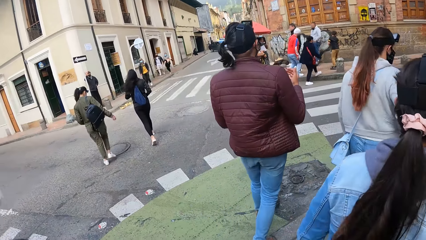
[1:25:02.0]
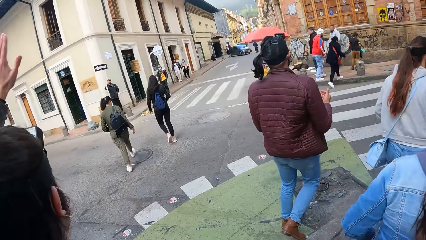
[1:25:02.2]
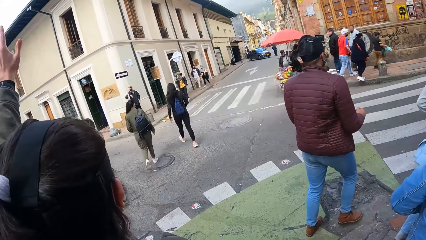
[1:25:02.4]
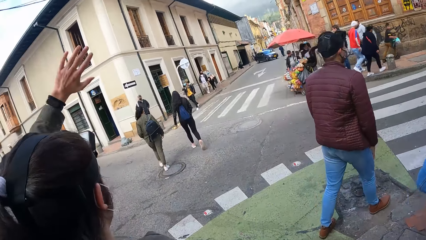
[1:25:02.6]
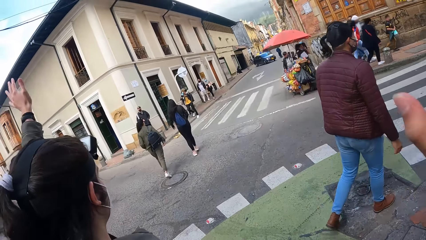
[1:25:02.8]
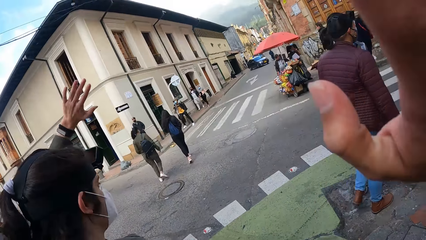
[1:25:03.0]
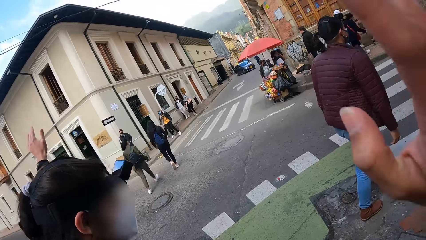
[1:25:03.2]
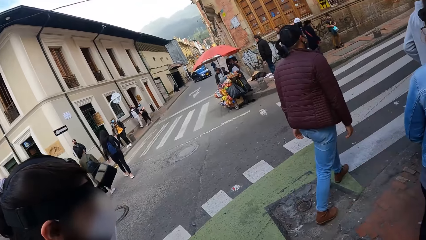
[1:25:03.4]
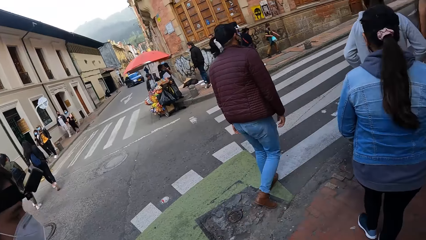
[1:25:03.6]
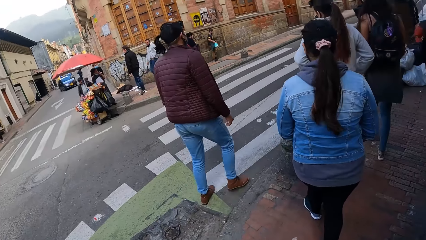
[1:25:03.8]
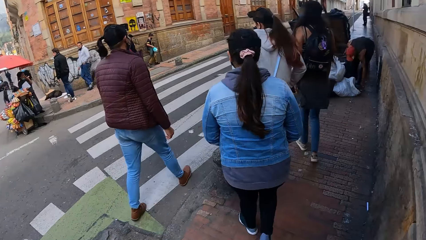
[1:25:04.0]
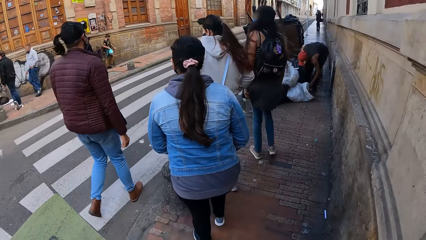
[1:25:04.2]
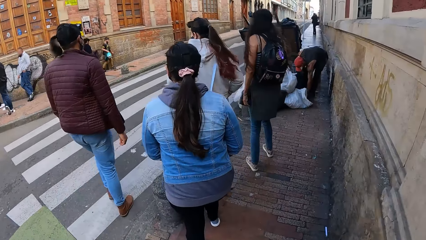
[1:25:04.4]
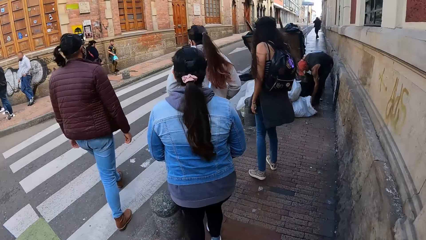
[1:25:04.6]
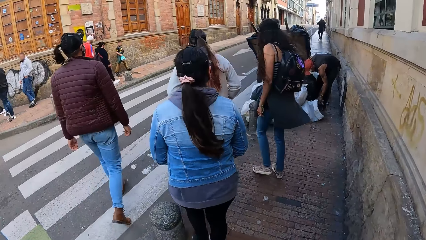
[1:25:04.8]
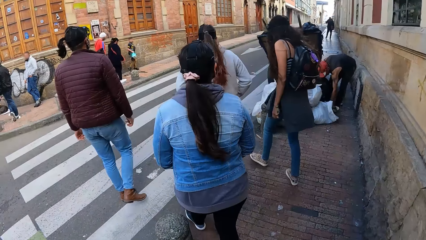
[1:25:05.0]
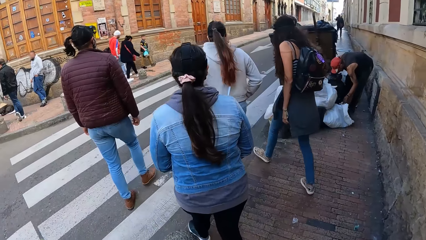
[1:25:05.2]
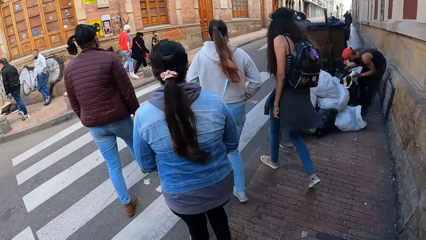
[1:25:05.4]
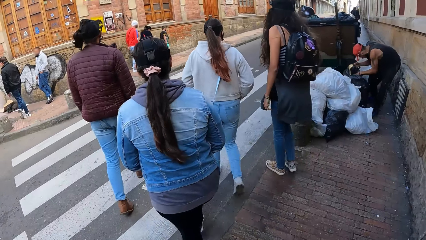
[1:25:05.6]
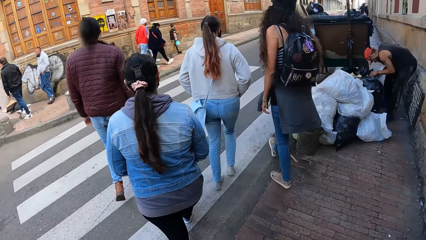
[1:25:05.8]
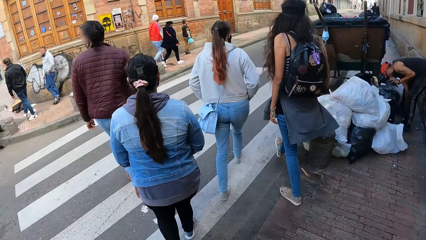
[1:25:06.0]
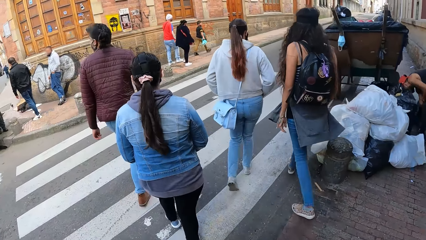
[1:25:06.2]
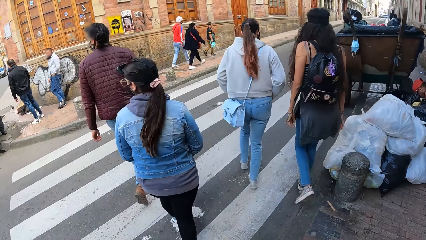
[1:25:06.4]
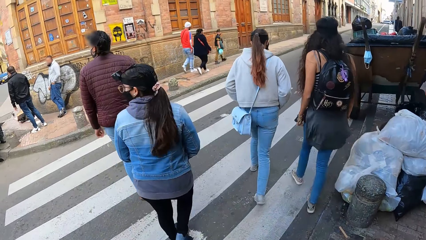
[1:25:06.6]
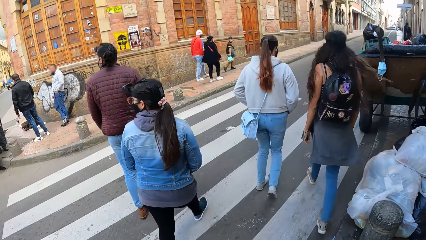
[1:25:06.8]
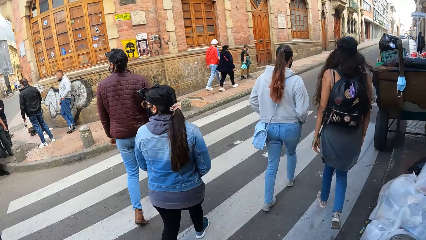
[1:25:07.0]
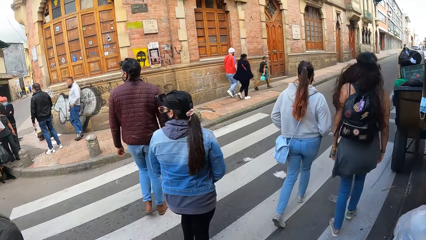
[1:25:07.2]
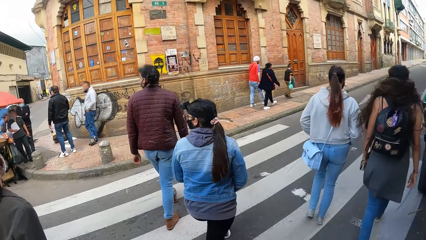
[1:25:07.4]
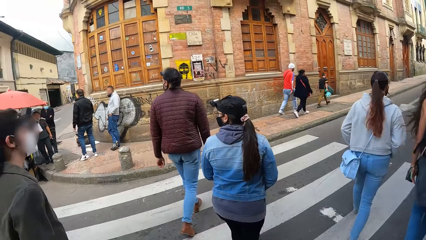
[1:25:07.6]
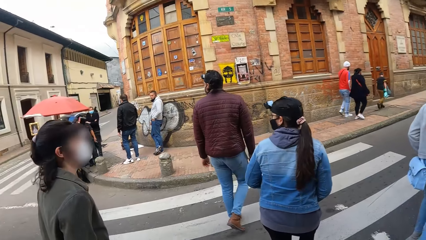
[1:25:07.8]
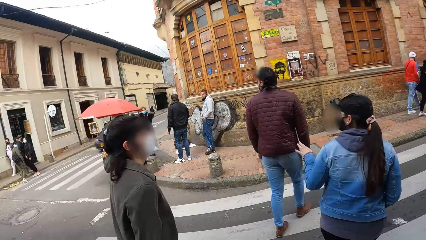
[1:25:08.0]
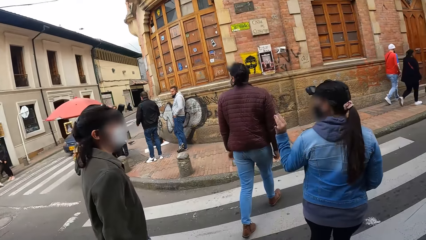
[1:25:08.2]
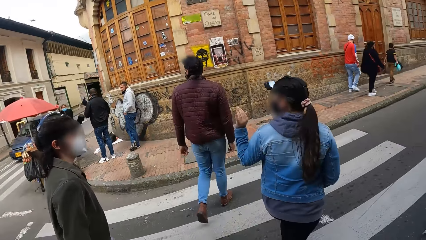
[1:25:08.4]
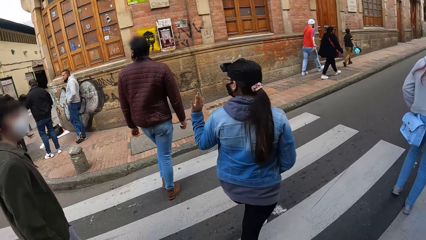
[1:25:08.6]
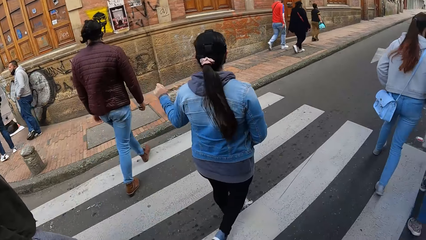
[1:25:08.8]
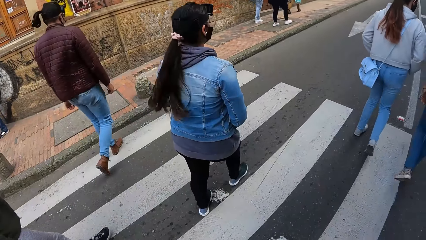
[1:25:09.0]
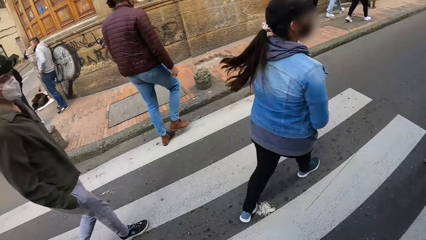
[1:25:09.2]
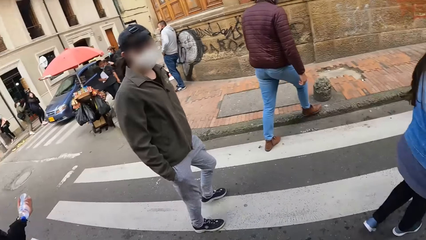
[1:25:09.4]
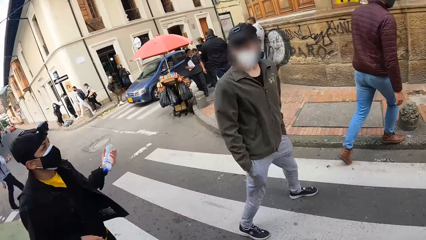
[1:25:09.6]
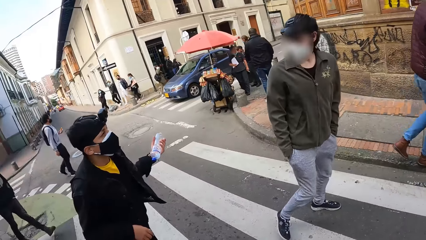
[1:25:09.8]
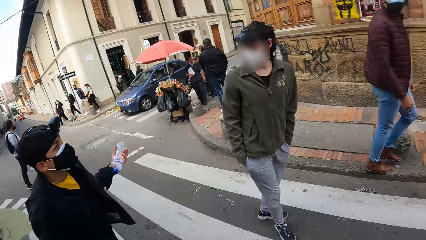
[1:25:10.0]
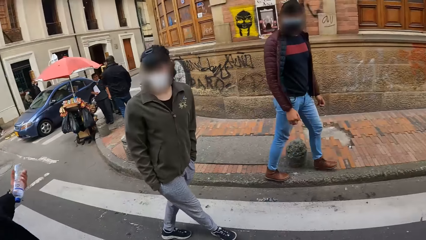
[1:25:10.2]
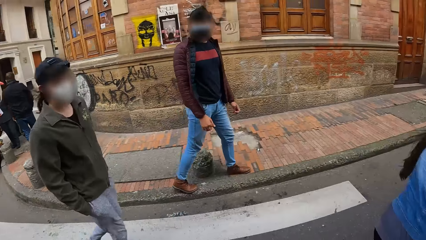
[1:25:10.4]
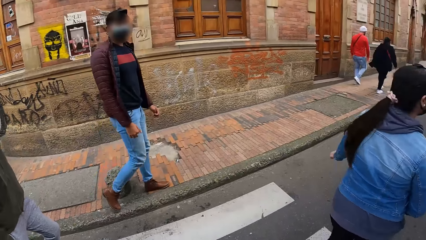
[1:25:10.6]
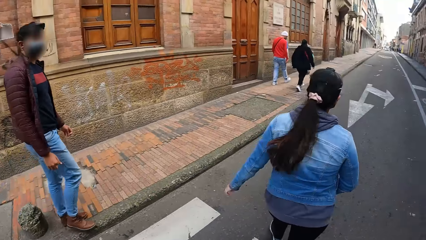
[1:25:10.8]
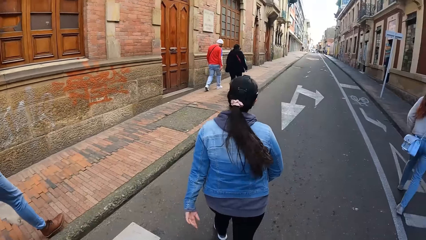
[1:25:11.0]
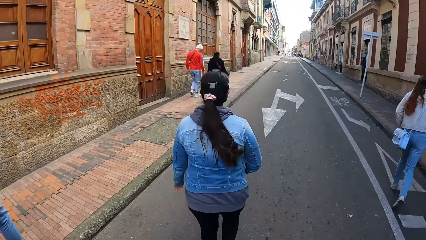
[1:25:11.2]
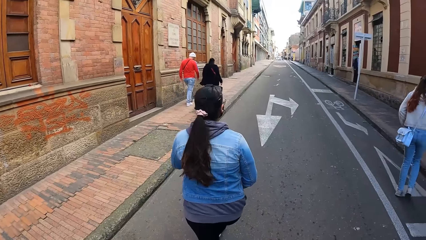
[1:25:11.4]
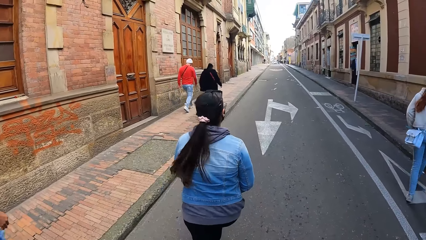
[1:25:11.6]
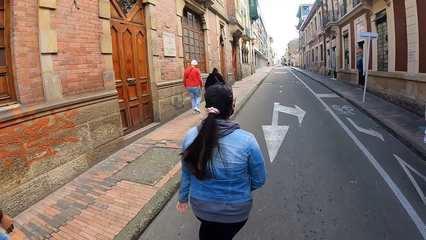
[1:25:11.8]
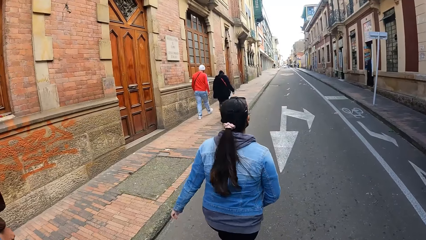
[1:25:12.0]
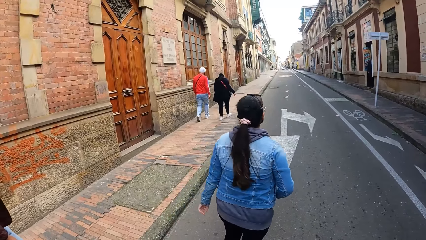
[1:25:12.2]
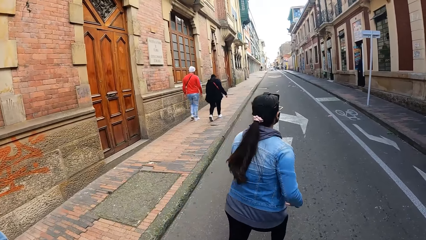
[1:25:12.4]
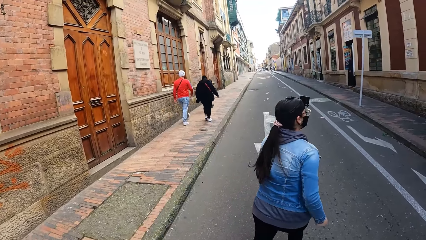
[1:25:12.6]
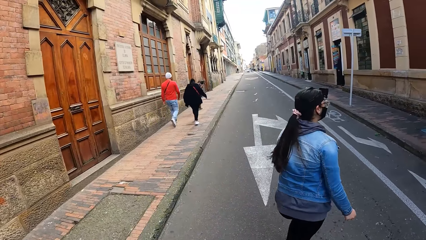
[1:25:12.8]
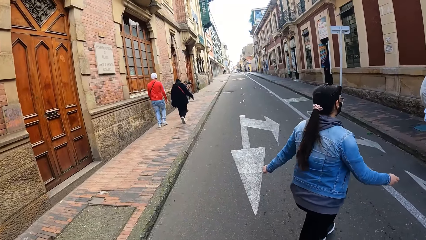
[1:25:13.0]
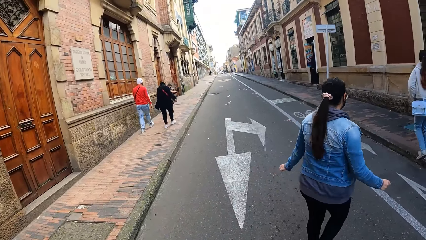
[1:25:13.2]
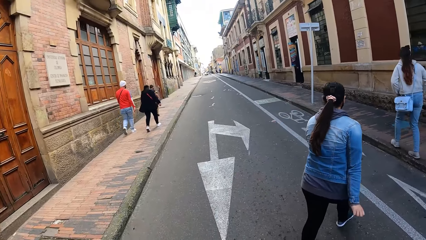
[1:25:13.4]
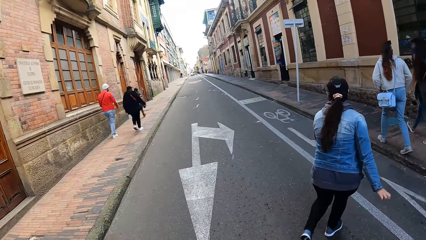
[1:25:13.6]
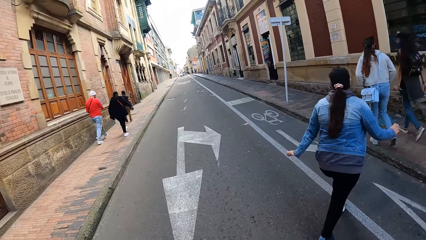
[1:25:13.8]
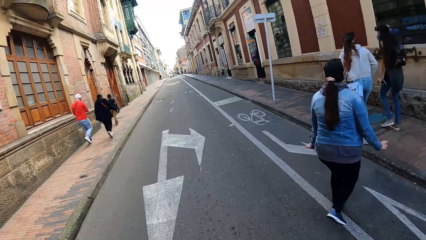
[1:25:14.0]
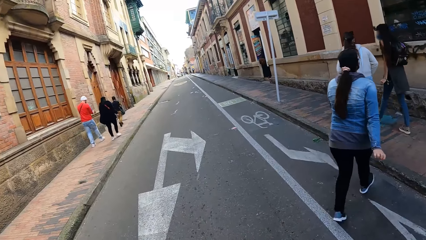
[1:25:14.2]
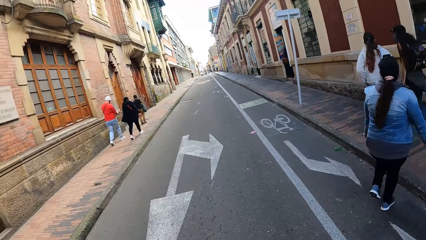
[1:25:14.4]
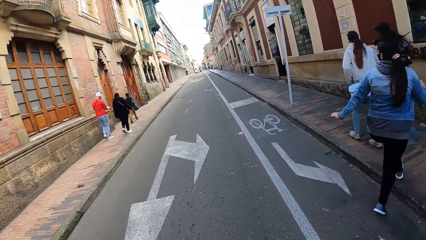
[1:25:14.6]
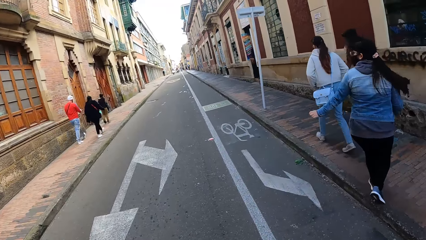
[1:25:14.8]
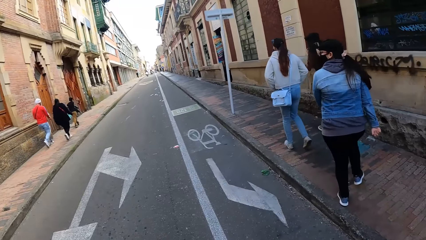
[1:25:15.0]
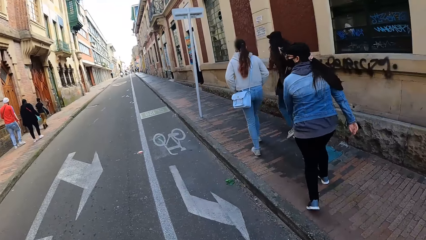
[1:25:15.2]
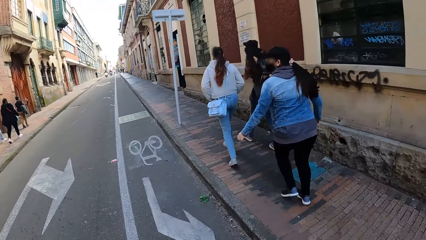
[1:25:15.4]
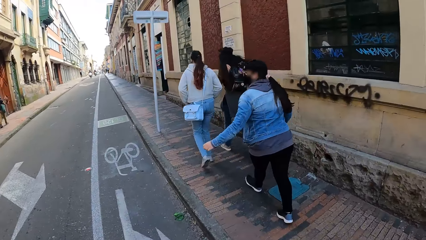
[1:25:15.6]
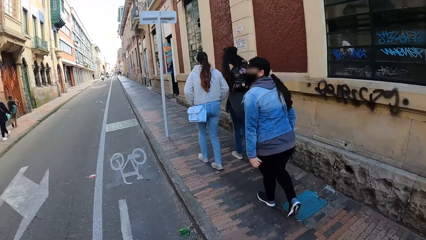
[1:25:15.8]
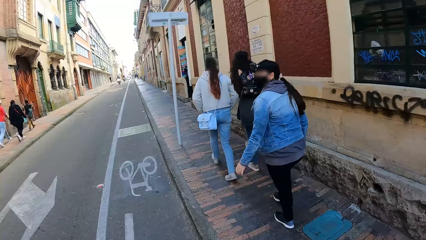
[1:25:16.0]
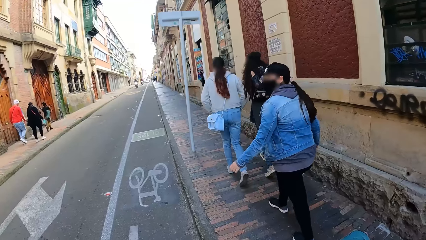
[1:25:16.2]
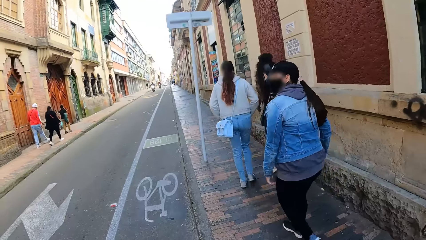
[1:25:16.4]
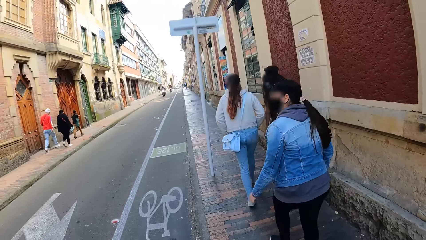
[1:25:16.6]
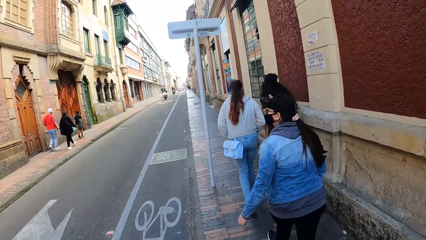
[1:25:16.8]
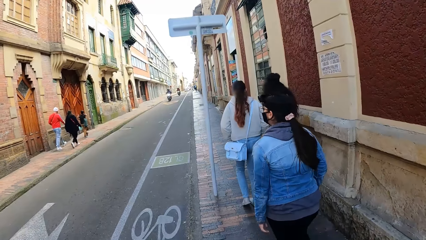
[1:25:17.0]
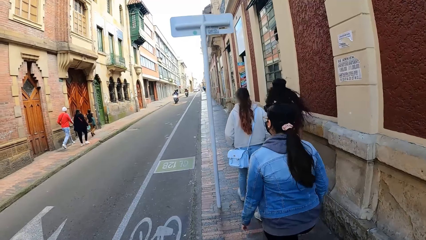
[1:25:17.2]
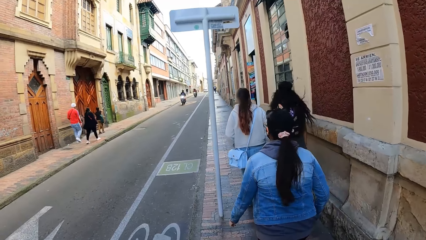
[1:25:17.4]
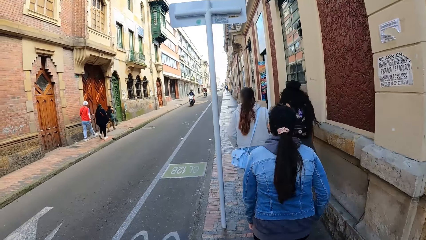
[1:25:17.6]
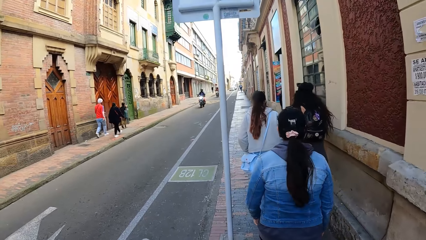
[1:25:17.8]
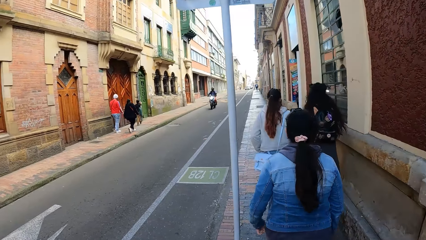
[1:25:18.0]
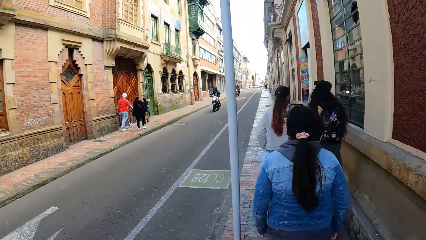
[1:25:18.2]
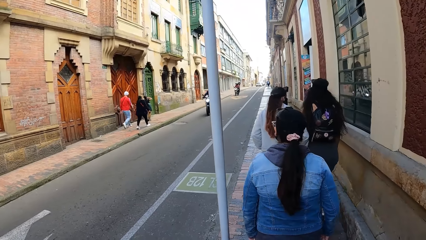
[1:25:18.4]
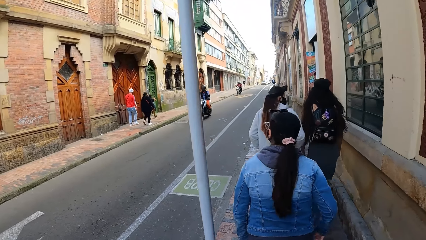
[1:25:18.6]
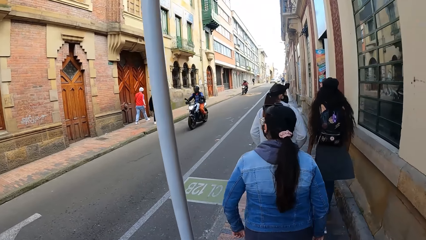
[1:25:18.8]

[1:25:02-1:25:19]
A person waves the hand. The camera wearer waves his right hand. The person walks on the road. The camera wearer walks on the road.
